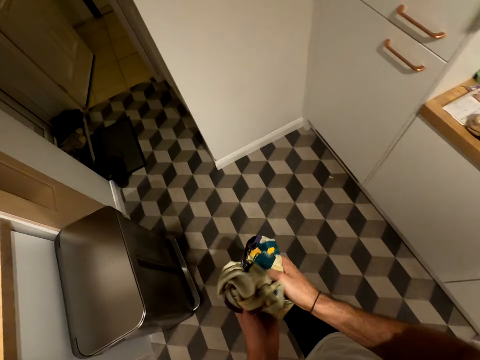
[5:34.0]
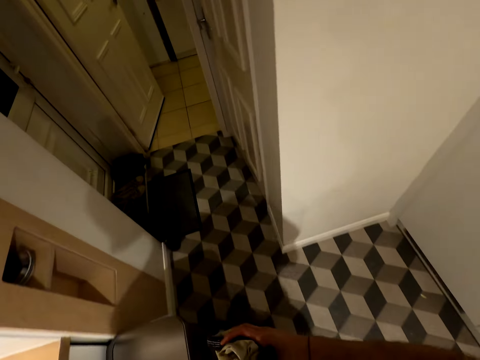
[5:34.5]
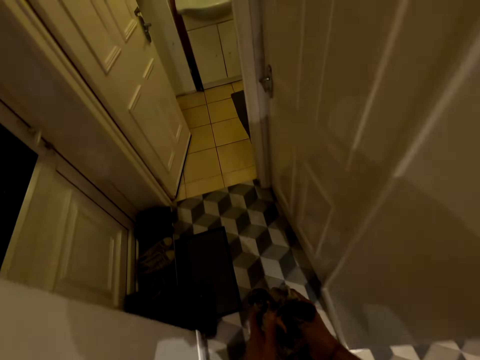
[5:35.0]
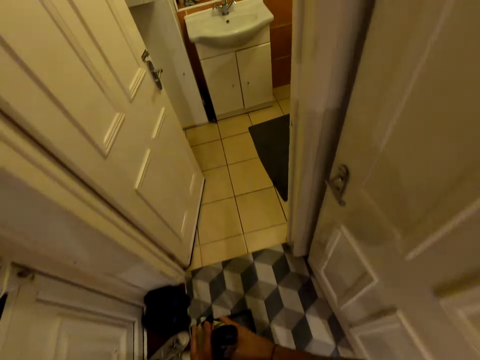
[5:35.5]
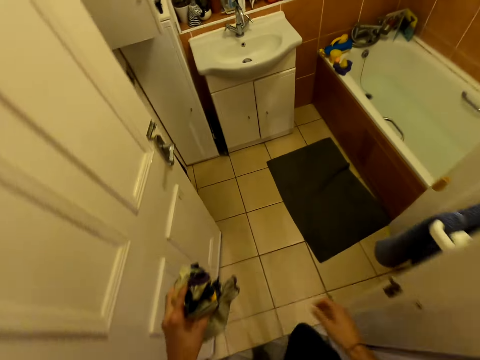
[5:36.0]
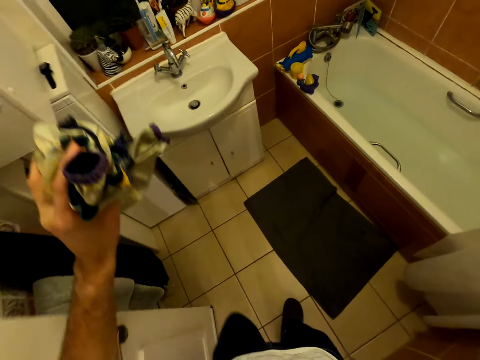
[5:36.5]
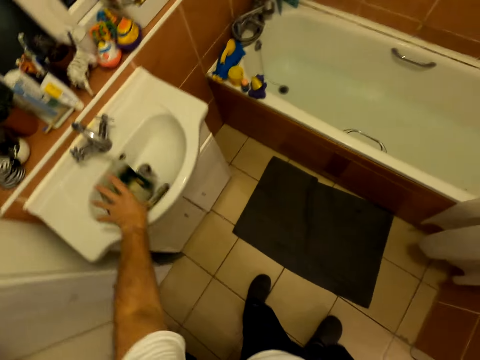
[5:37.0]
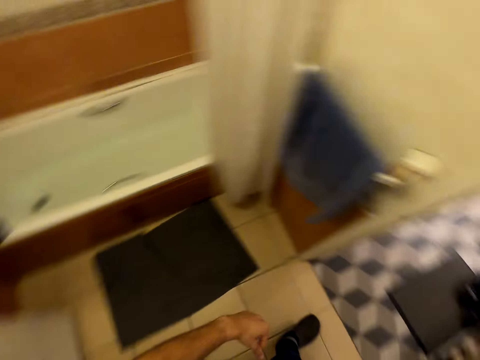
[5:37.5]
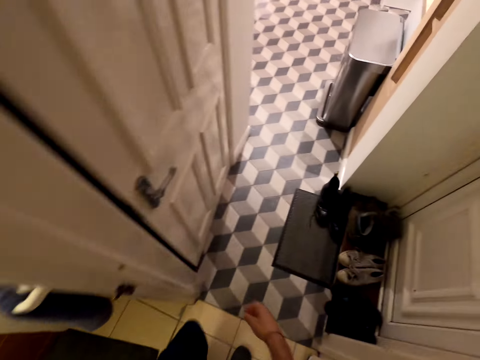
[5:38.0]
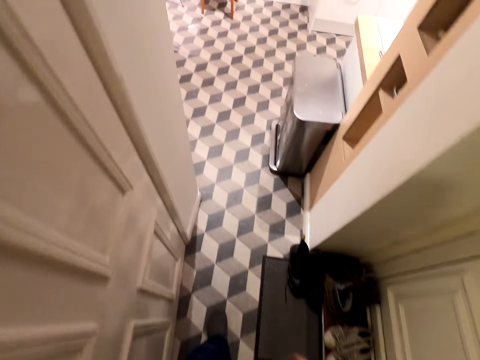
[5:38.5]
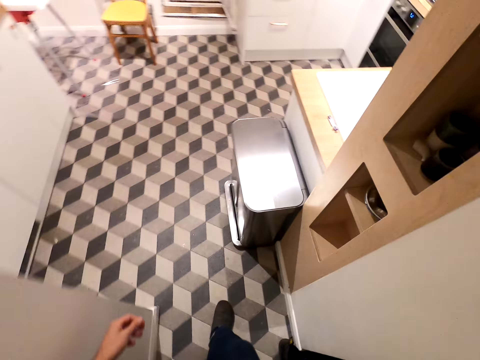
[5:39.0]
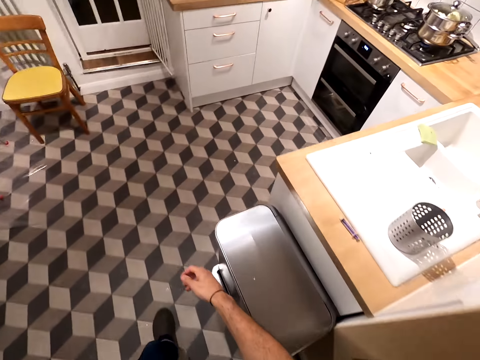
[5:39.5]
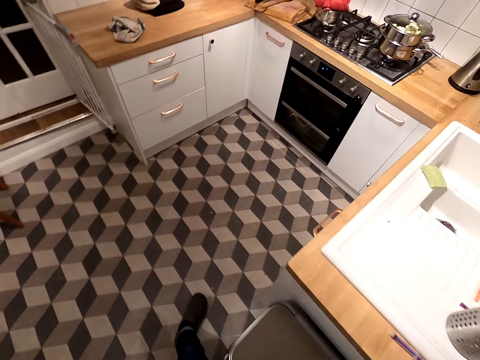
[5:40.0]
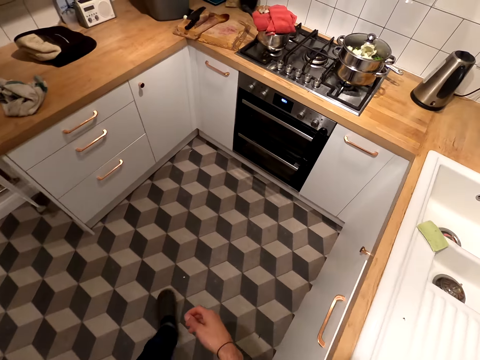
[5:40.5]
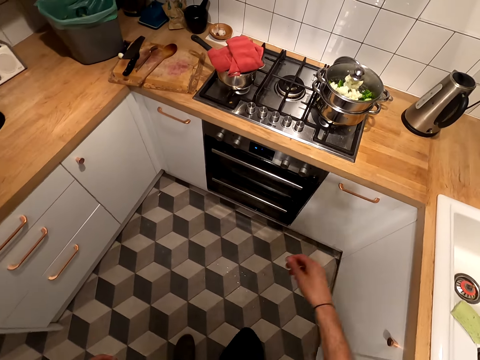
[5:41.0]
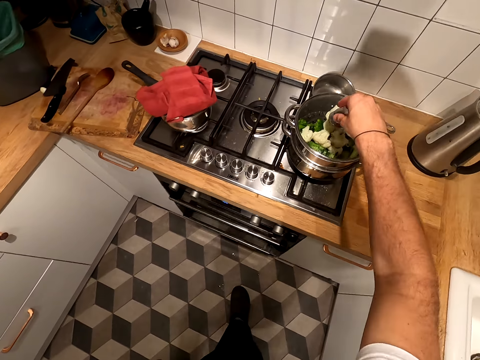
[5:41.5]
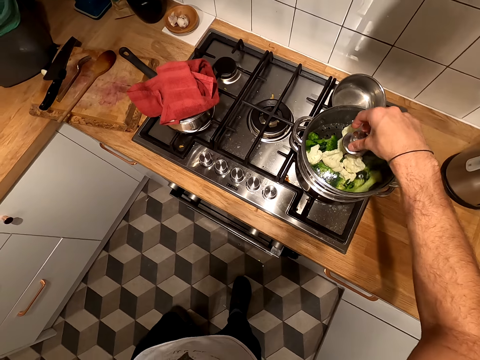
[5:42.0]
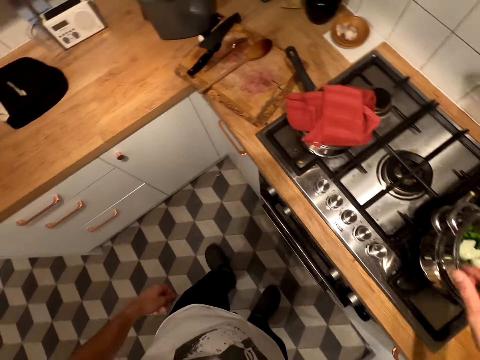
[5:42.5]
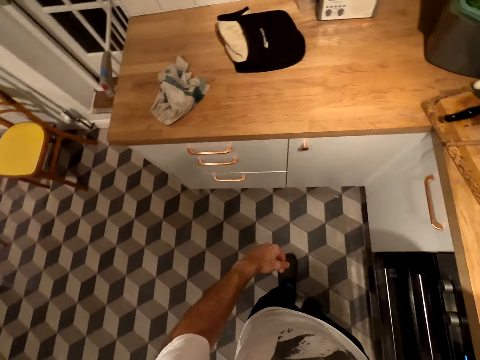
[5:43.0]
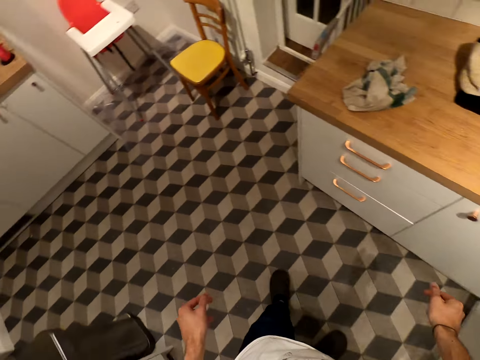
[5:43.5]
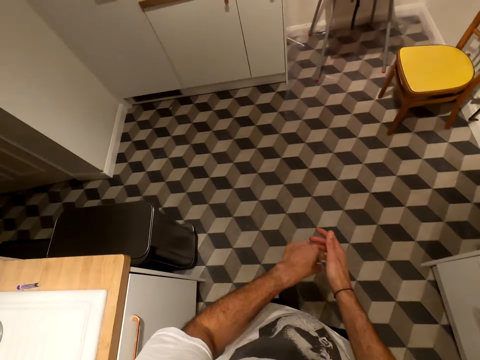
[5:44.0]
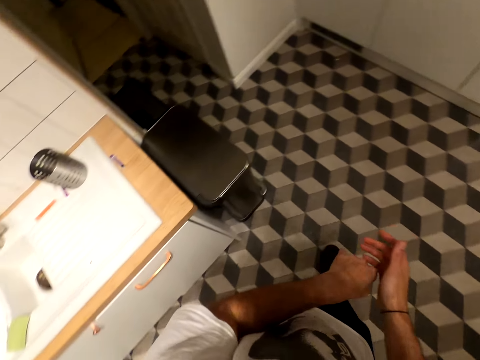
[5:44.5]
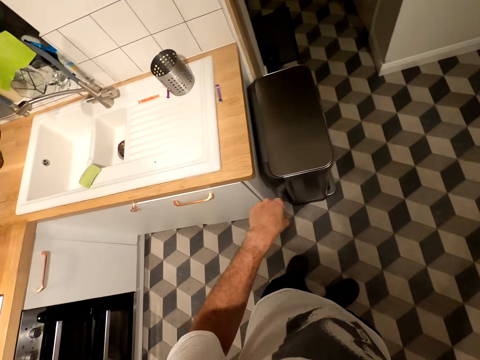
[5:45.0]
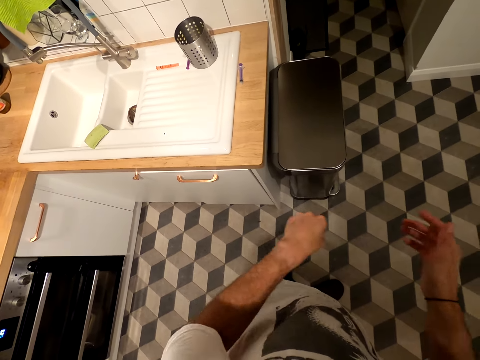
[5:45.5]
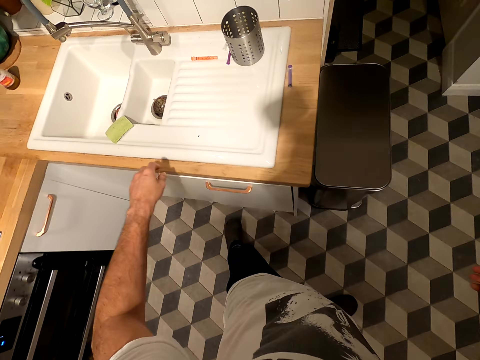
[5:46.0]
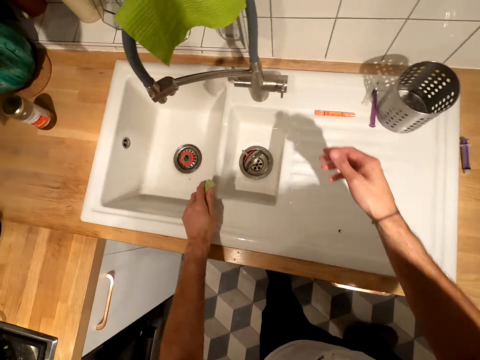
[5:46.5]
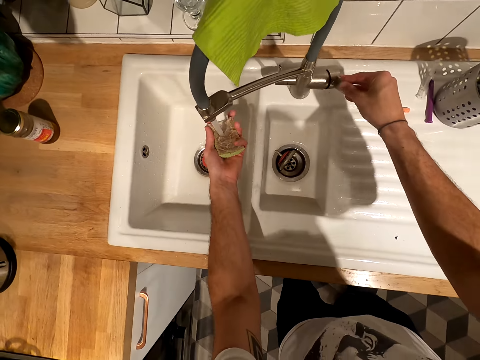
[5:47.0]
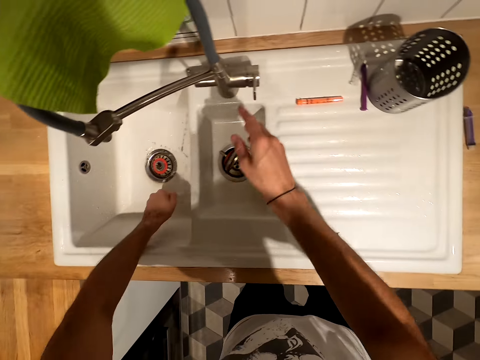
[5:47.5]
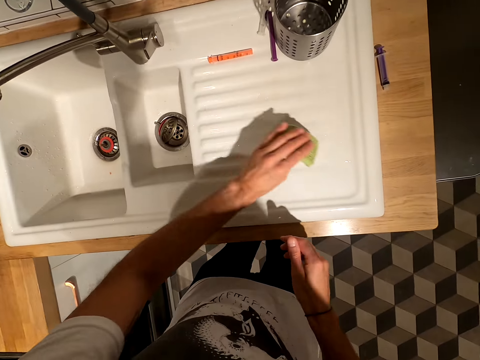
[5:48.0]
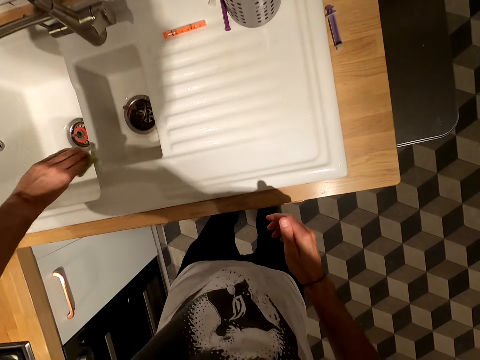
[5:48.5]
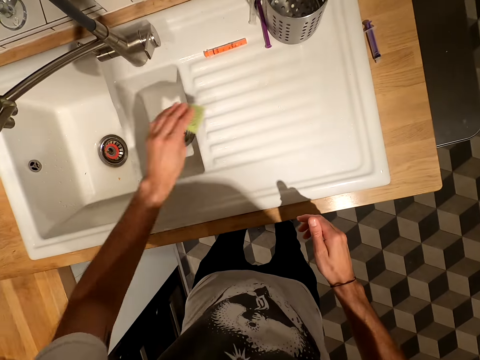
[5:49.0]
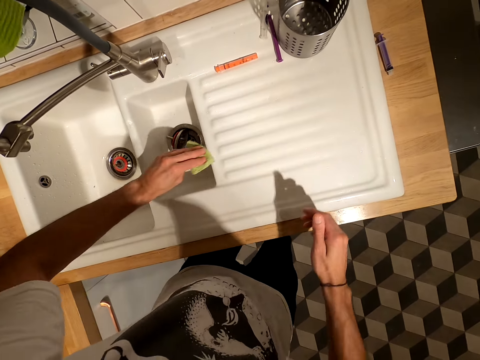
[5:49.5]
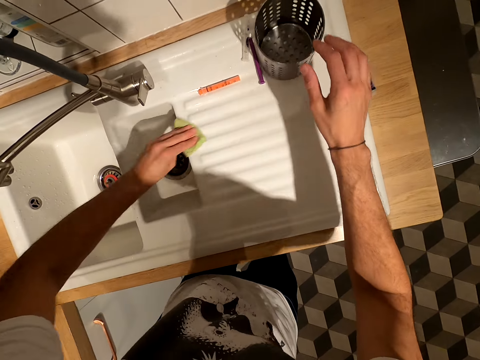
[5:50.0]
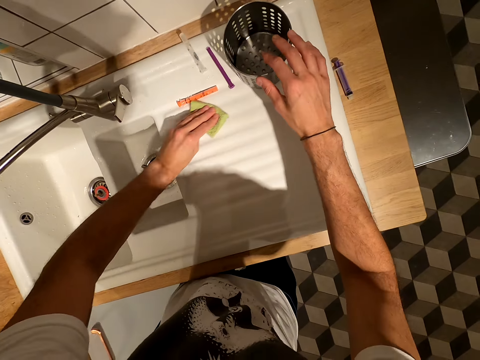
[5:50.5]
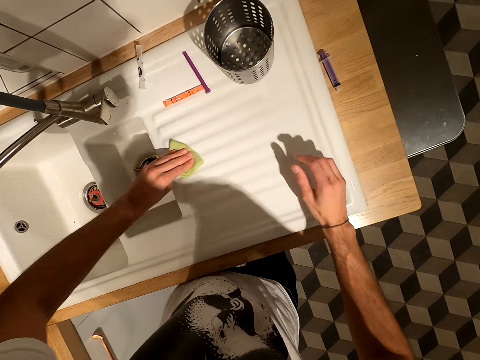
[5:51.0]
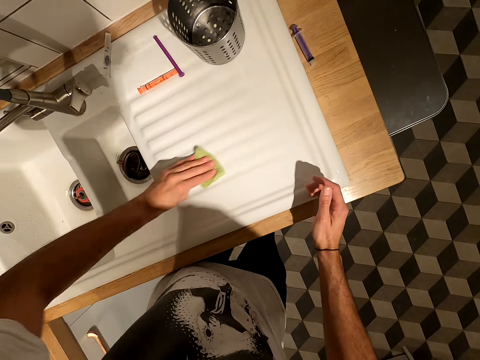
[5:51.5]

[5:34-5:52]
The camera wearer walks. They put the cloth in the sink. They turn. They walk. They hold the cooking pot top. They walk and turn around. They touch the pressure cooker. They clap hands. They pick up a sponge. They turn on the tap. They turn off the tap. They wipe the sink board.

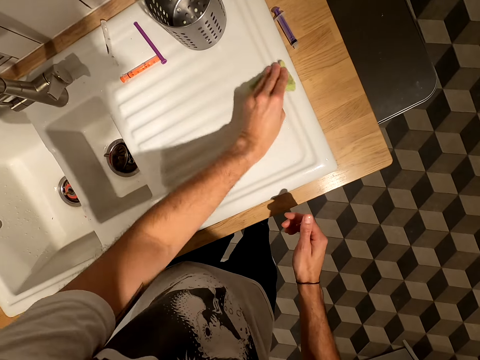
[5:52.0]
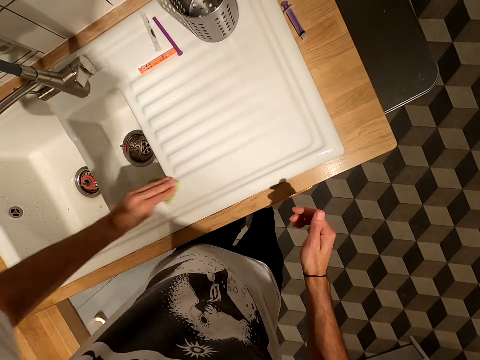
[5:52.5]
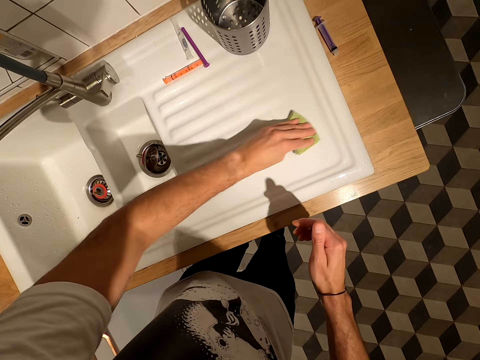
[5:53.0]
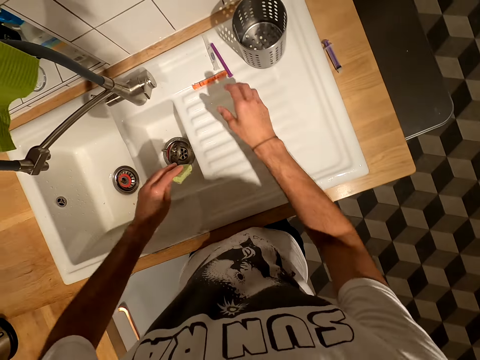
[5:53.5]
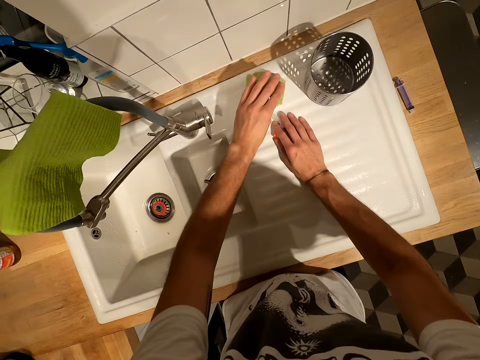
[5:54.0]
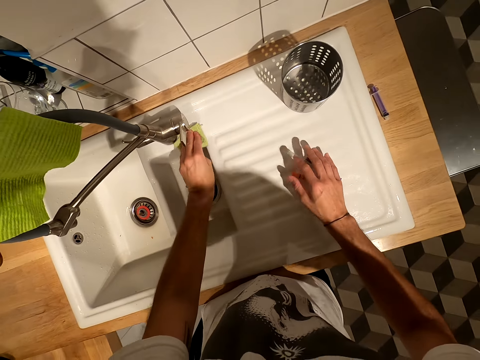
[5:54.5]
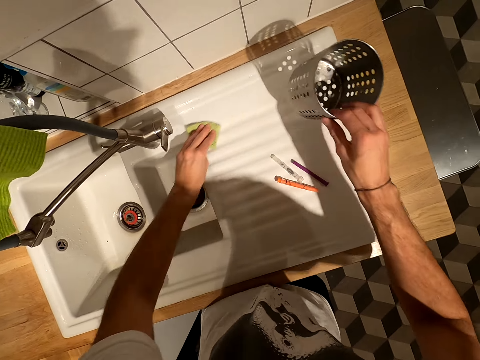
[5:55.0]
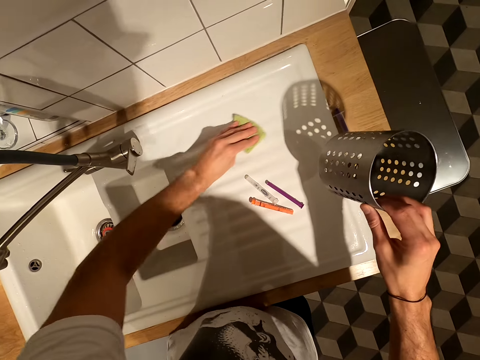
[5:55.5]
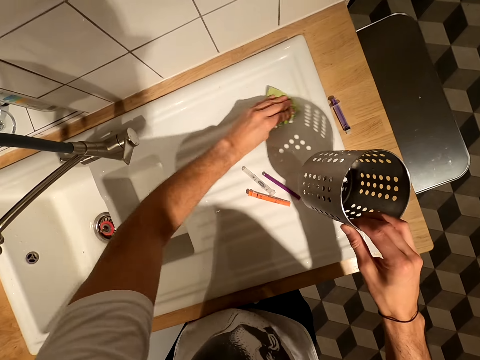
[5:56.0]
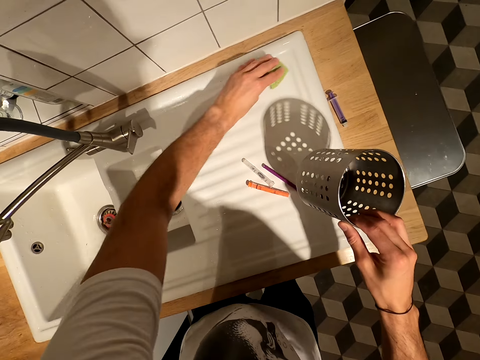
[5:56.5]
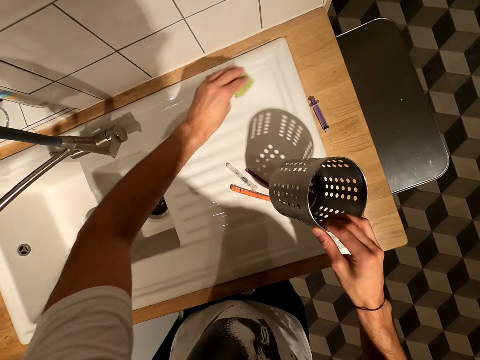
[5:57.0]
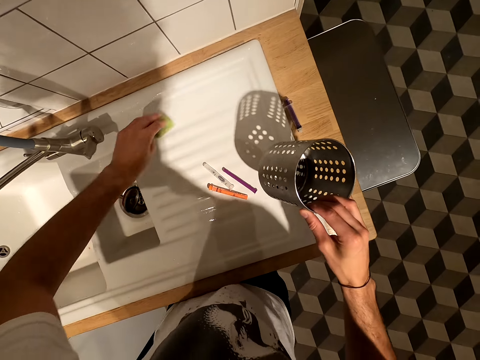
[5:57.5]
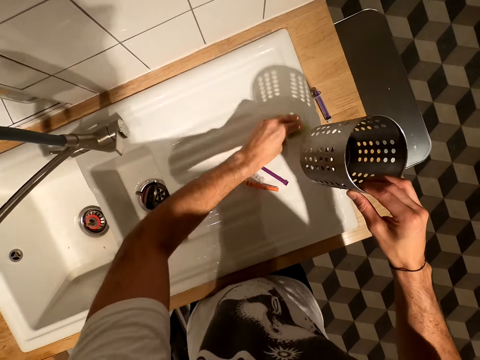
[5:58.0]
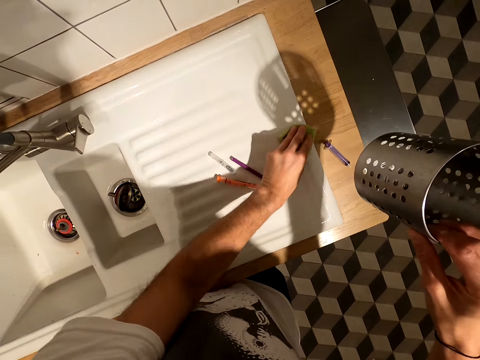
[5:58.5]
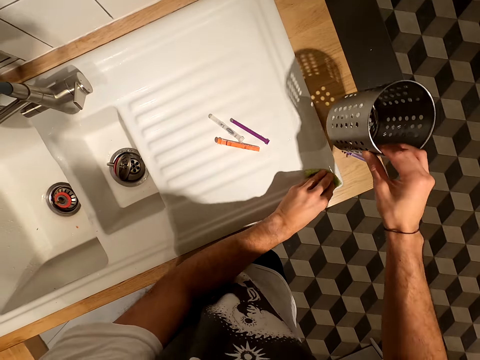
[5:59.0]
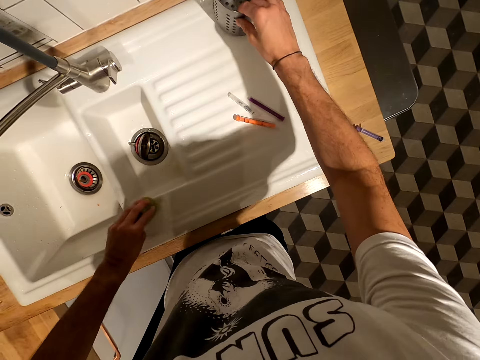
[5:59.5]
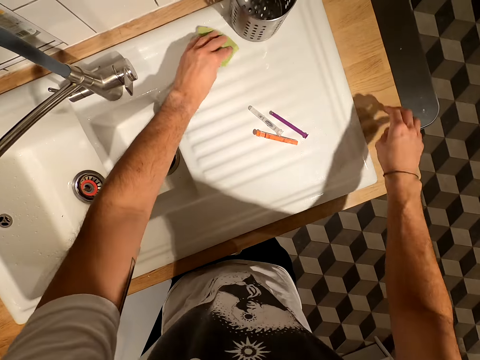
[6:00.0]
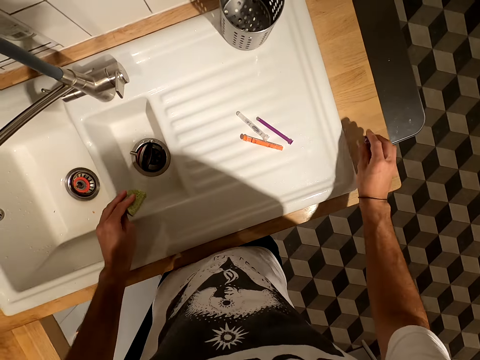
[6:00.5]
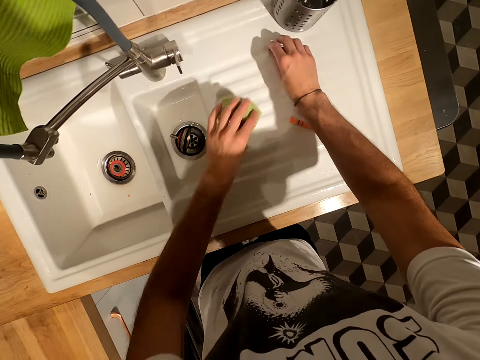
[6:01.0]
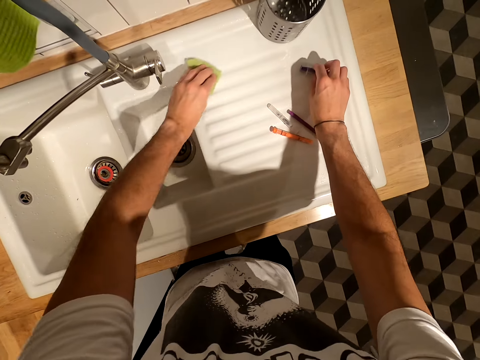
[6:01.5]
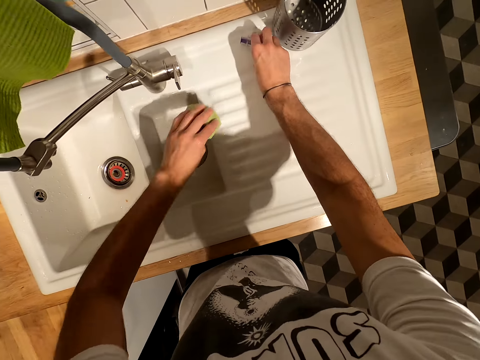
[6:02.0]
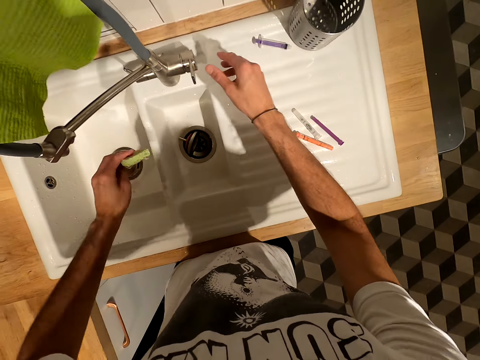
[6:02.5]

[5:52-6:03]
The camera wearer drags something. They wipe the sink board. They carry the container. They wipe the sink board. They return the container. They wipe the sink board. They hold something. They wipe the sink board. They drag something.
